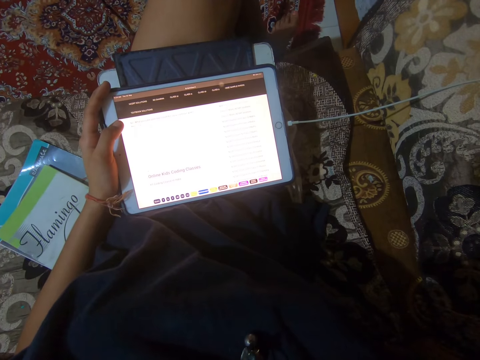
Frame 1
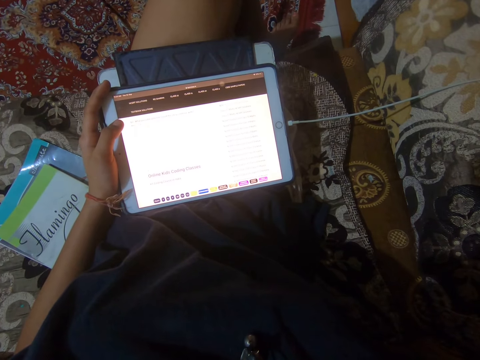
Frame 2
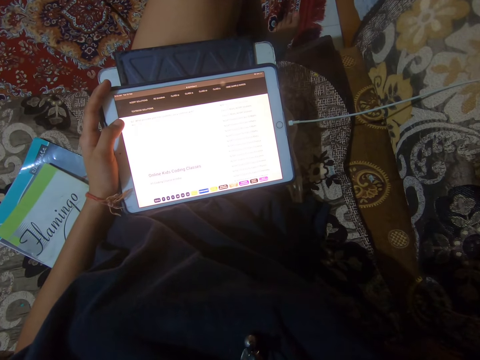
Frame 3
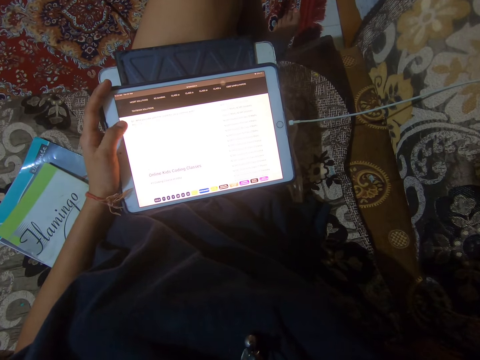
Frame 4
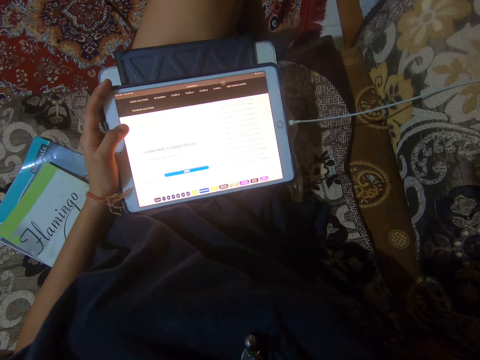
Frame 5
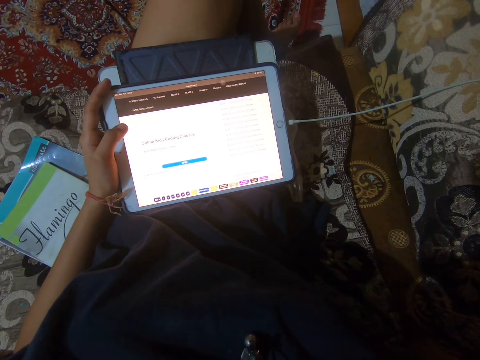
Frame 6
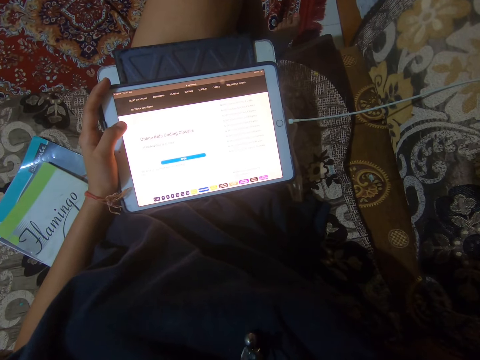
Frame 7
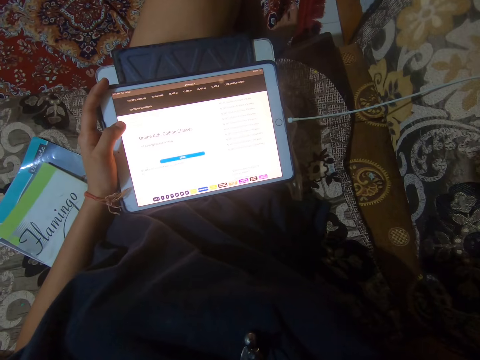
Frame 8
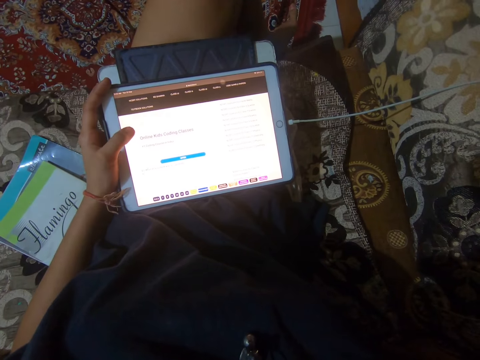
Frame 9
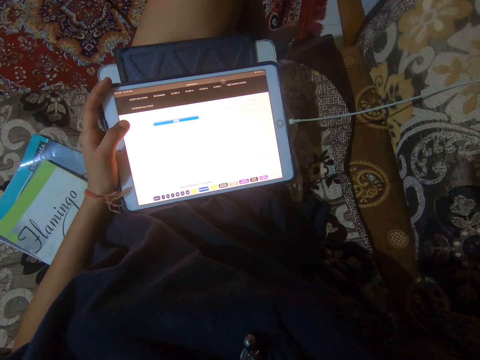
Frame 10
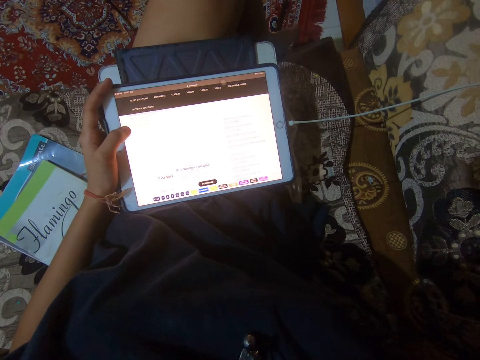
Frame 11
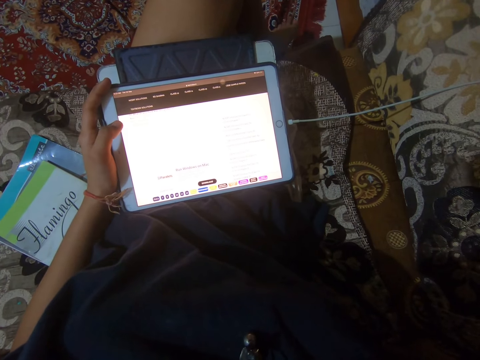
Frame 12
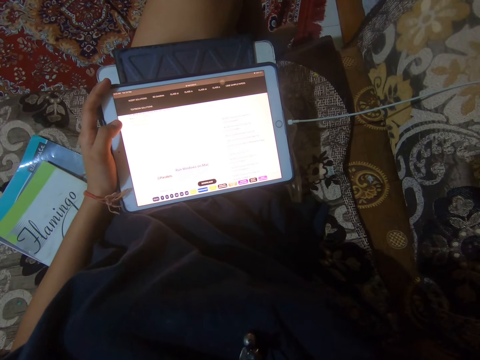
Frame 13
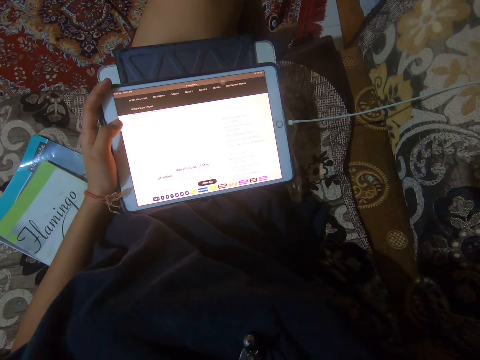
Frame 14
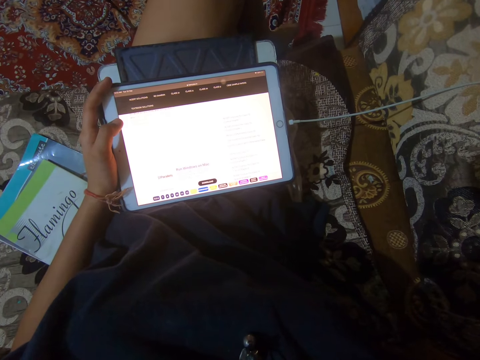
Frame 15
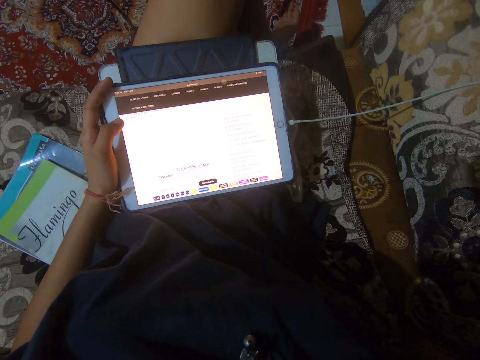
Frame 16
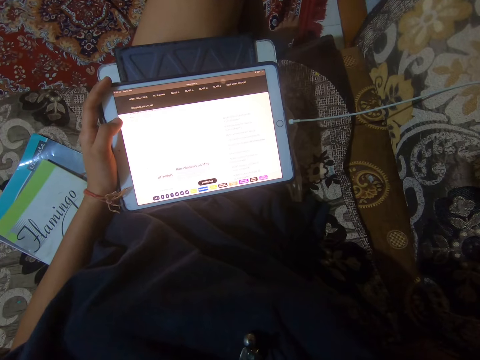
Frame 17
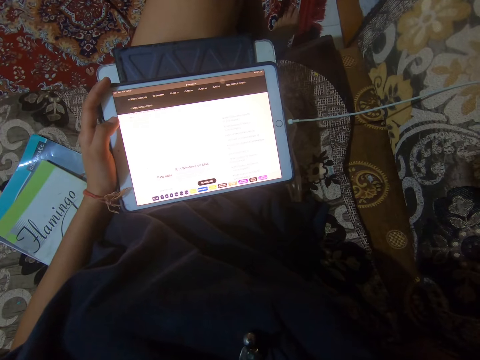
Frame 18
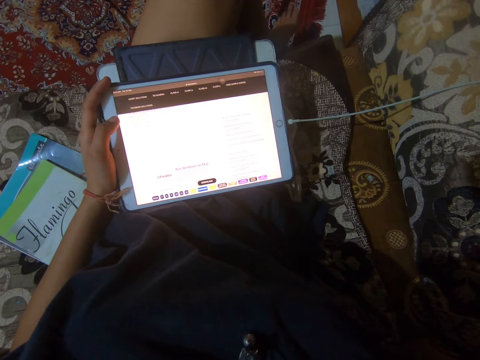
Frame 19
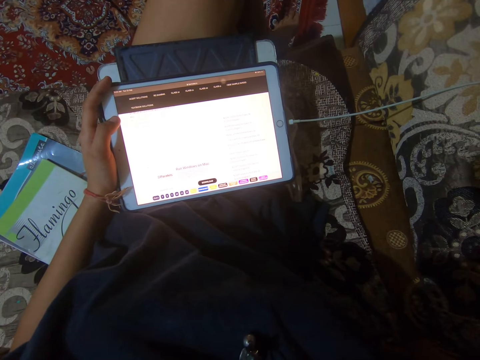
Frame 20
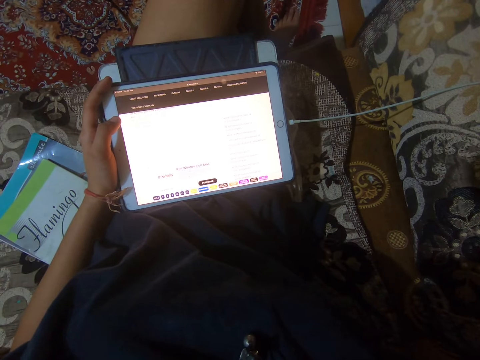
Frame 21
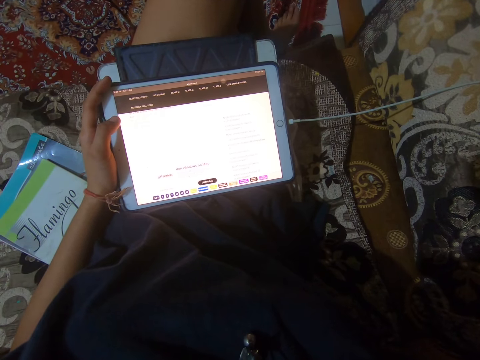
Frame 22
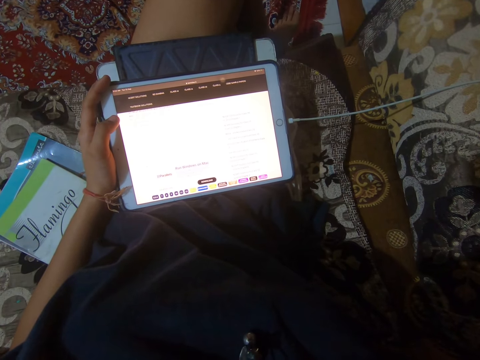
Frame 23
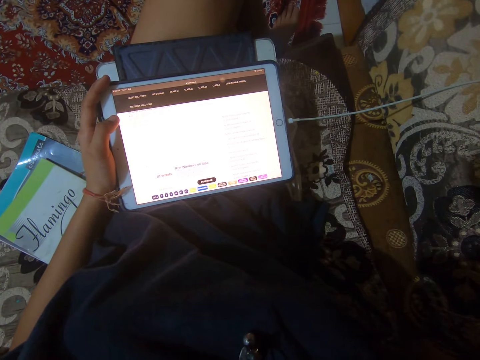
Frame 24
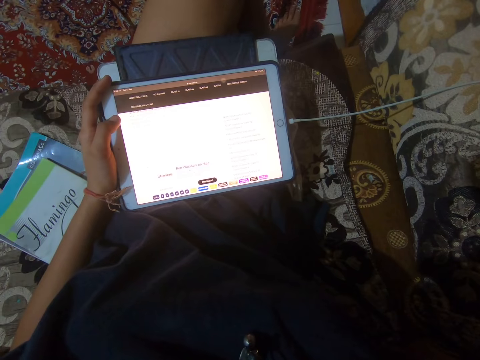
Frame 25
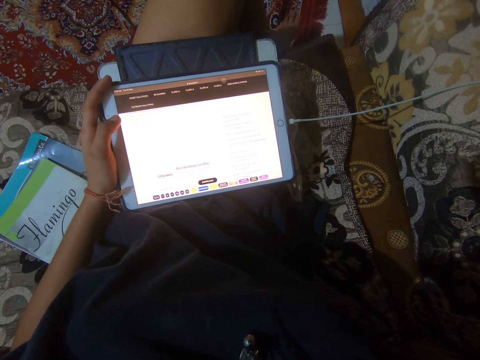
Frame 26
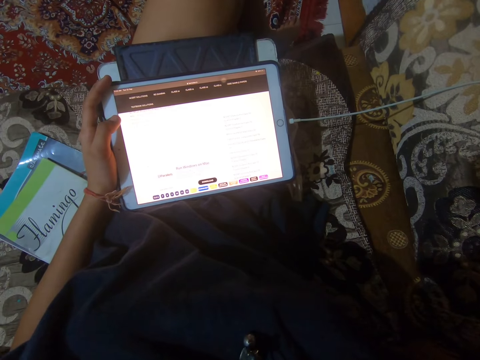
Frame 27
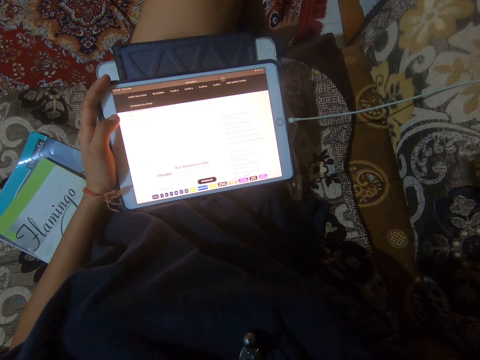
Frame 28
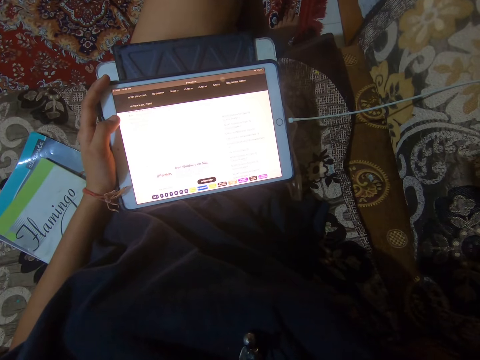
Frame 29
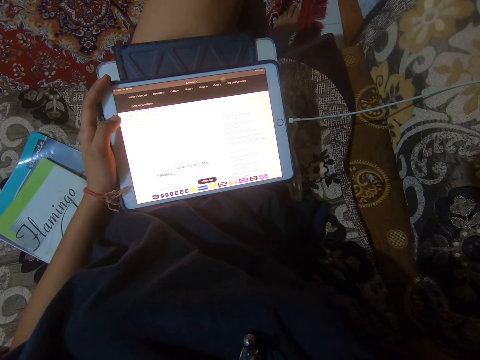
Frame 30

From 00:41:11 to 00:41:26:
The camera wearer scrolls through an iPad with her left thumb. She dials the tablet. She looks at the tablet.

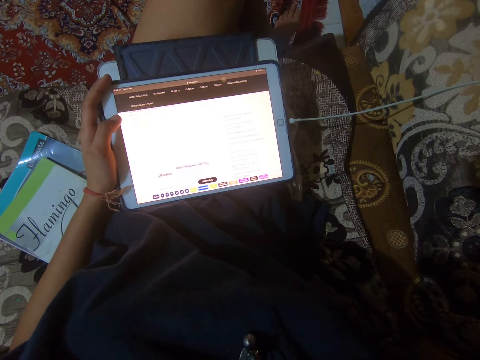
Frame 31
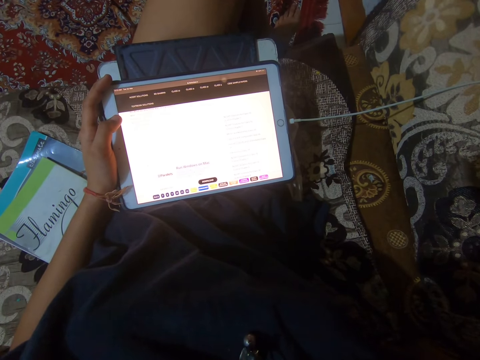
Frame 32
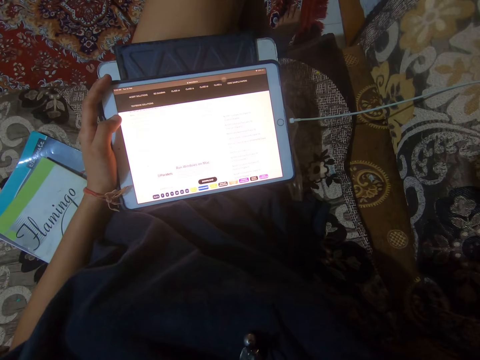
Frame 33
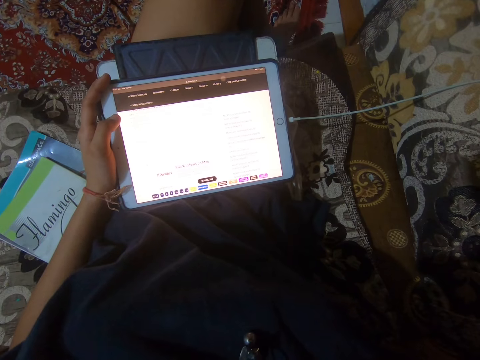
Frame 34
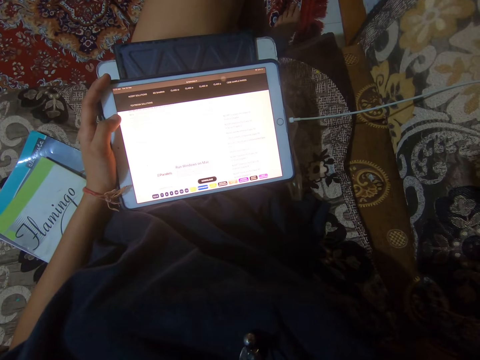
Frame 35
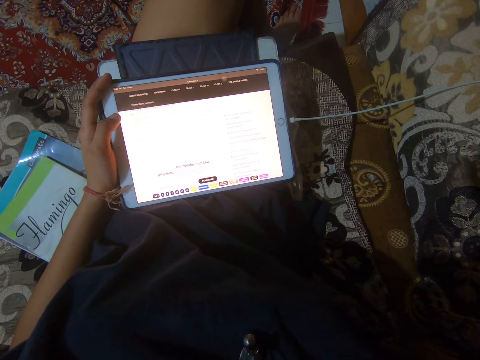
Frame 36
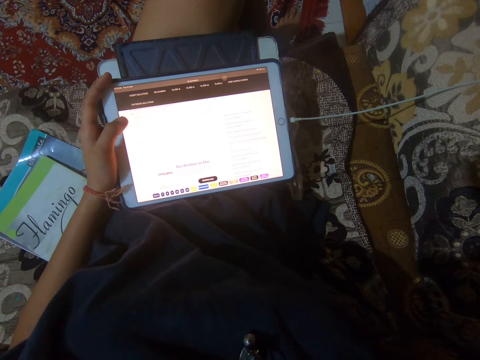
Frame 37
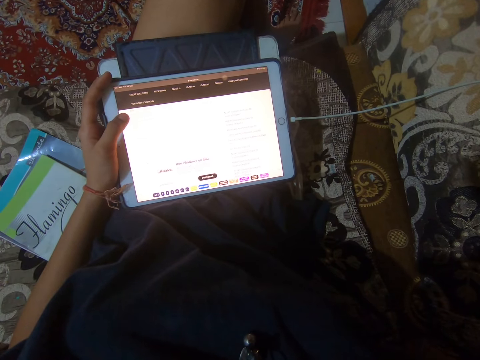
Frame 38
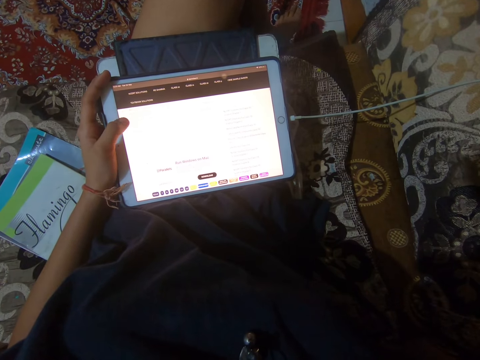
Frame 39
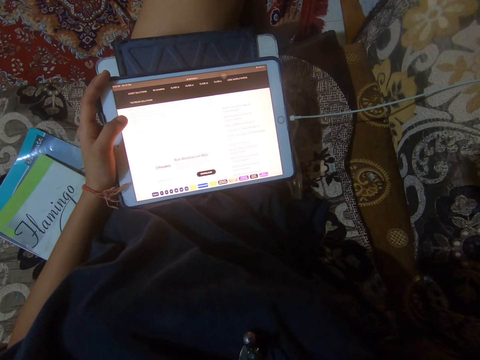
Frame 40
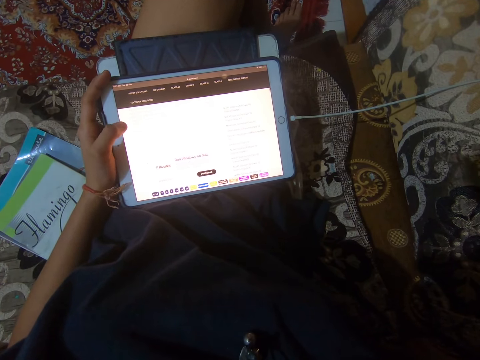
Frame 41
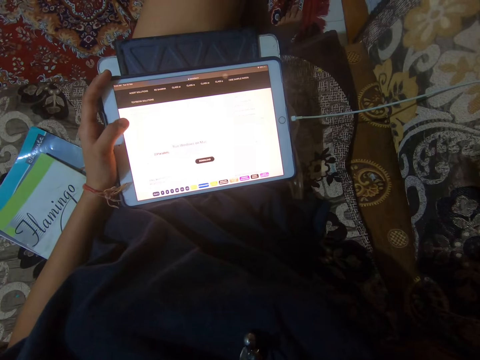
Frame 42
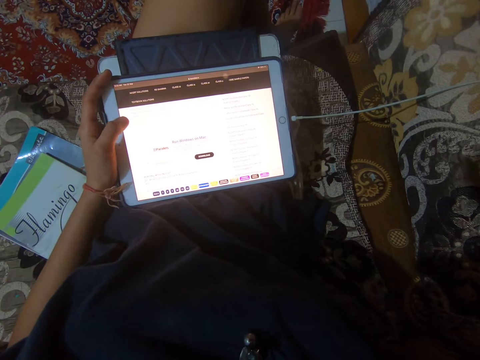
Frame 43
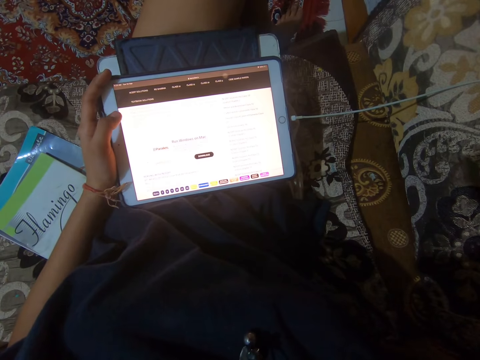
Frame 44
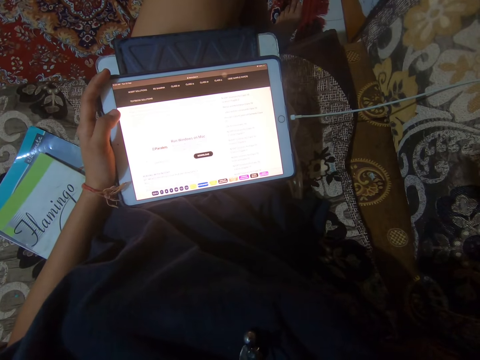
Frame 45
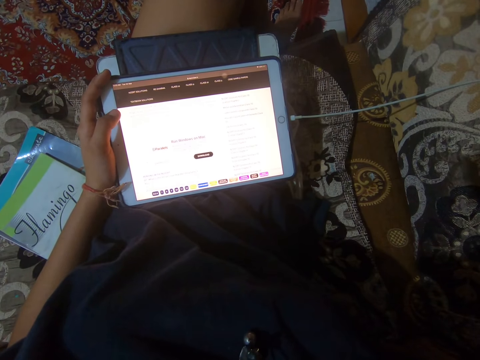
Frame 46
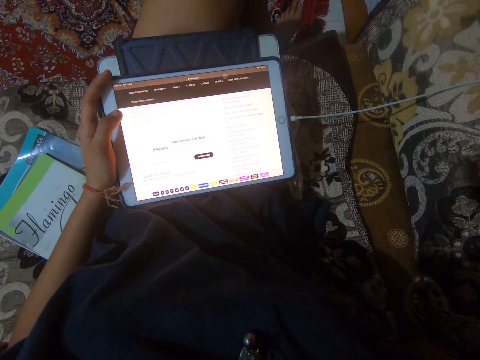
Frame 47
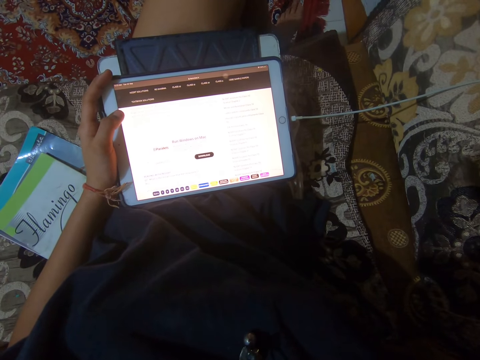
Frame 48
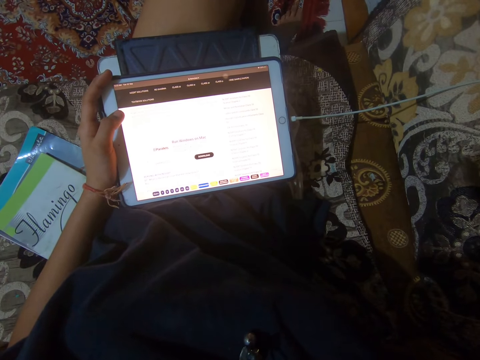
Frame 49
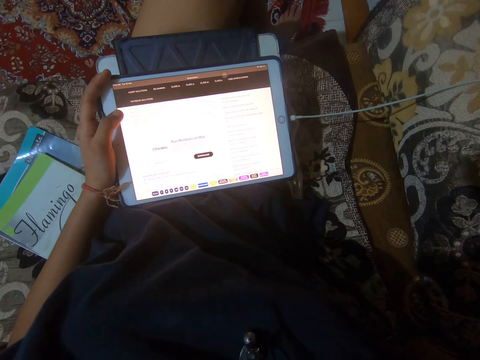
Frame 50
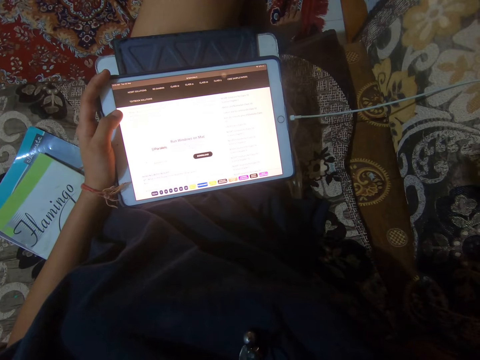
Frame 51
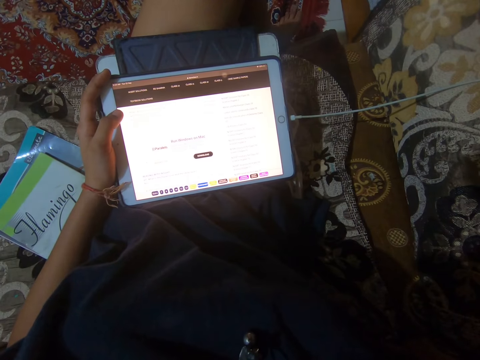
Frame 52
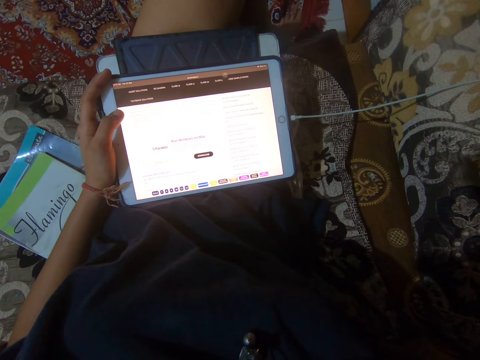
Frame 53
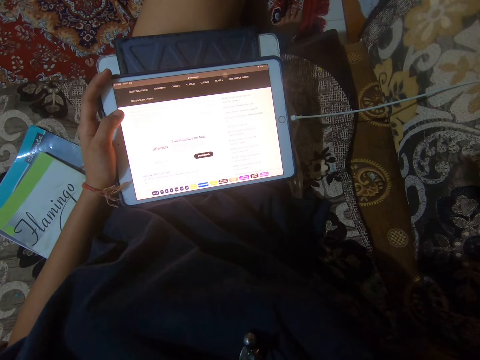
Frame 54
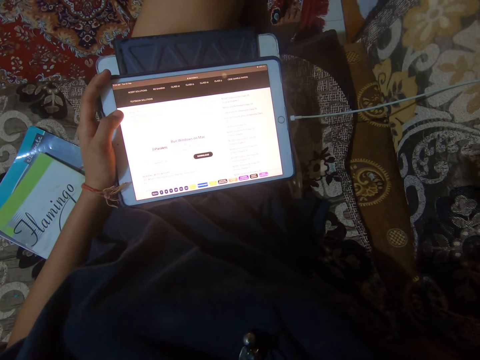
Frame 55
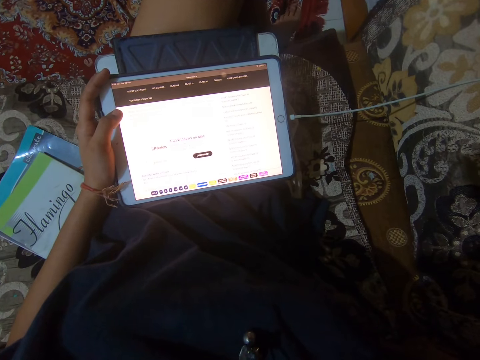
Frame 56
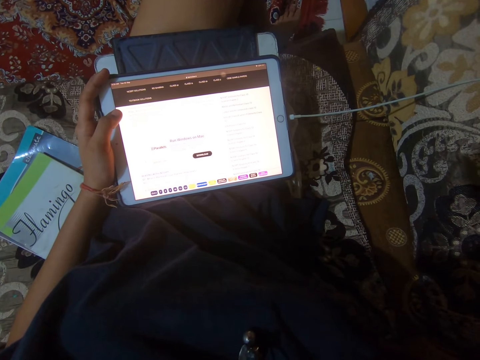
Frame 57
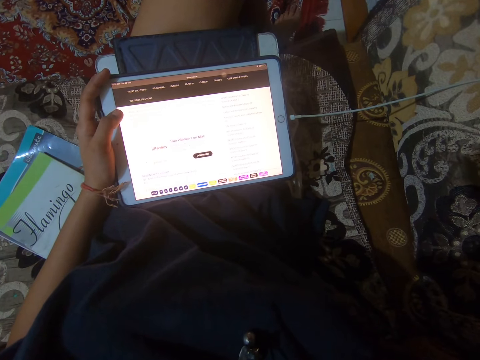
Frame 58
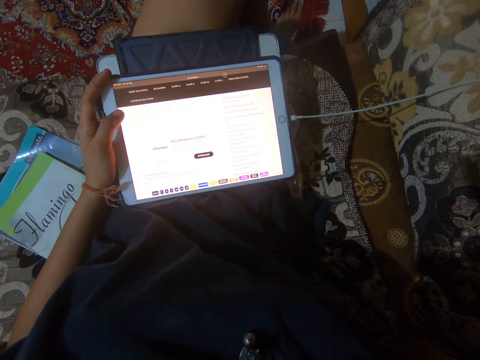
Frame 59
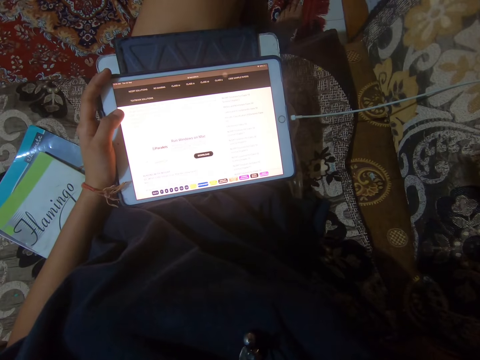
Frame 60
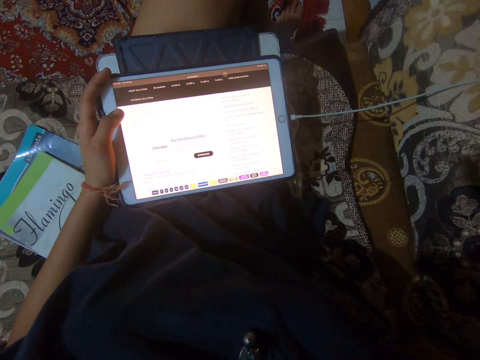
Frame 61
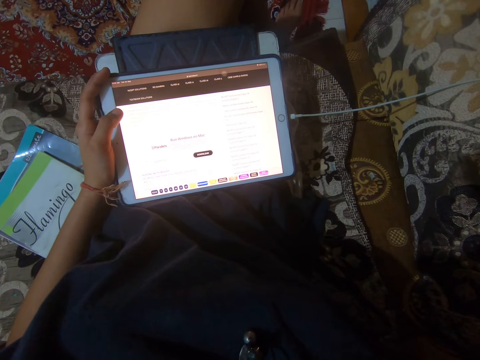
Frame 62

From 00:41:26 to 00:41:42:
The camera wearer dials the tablet. They look at the tablet.
